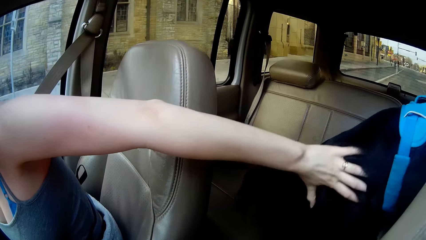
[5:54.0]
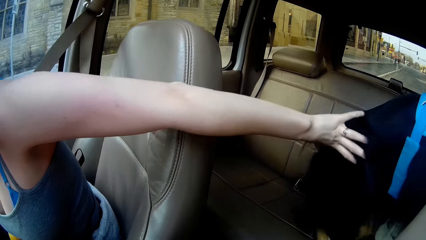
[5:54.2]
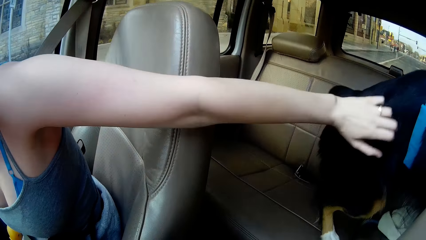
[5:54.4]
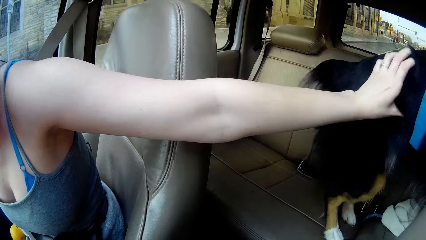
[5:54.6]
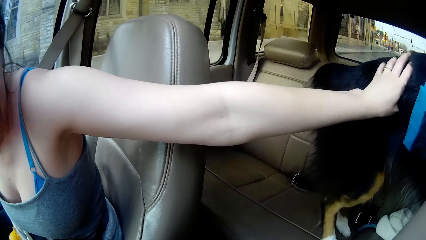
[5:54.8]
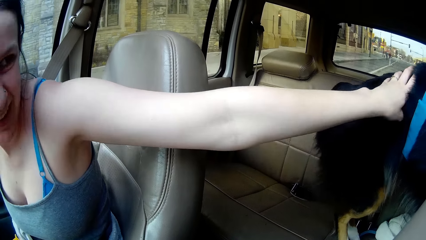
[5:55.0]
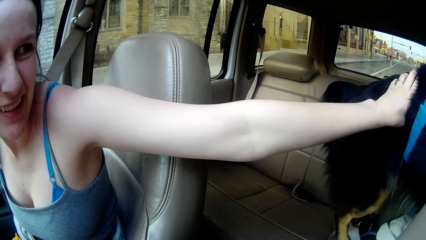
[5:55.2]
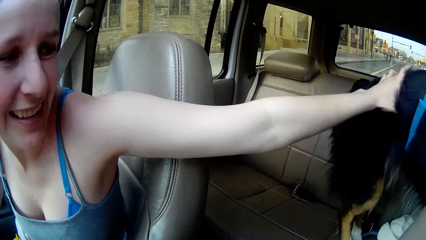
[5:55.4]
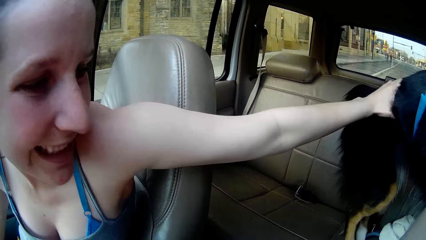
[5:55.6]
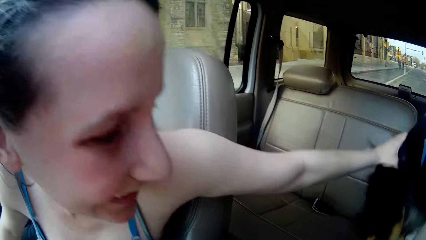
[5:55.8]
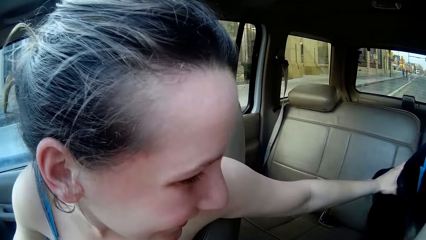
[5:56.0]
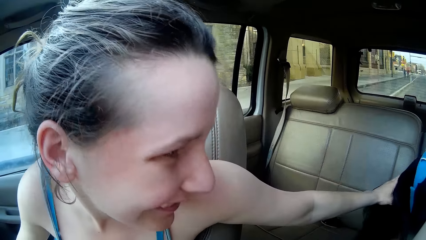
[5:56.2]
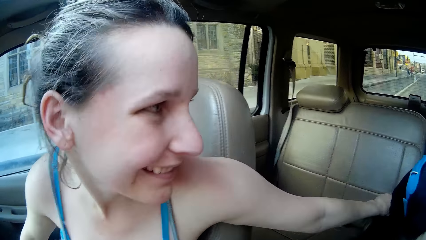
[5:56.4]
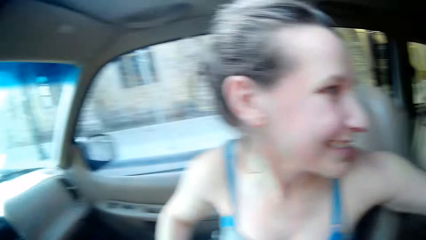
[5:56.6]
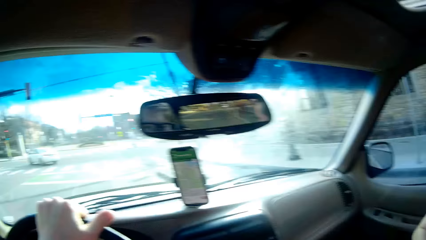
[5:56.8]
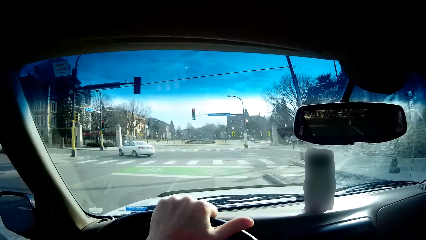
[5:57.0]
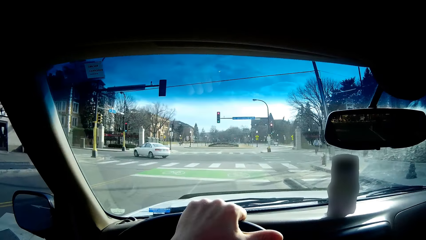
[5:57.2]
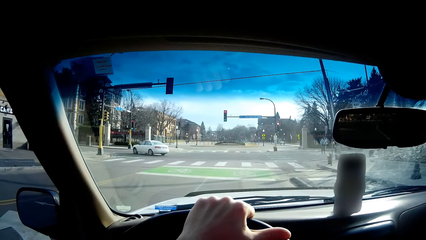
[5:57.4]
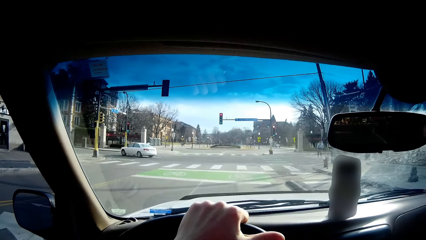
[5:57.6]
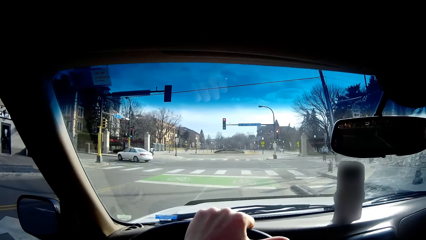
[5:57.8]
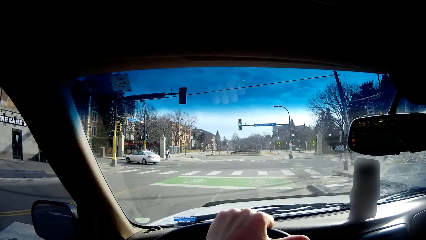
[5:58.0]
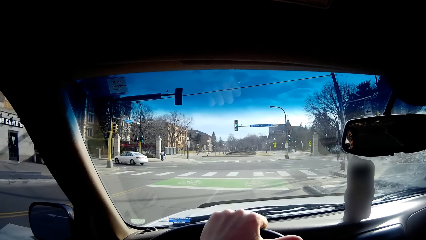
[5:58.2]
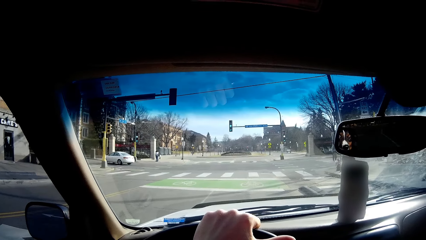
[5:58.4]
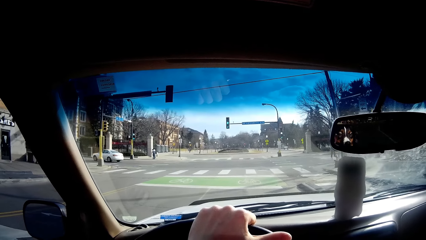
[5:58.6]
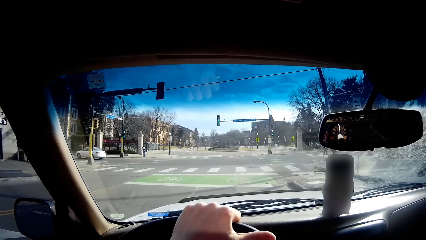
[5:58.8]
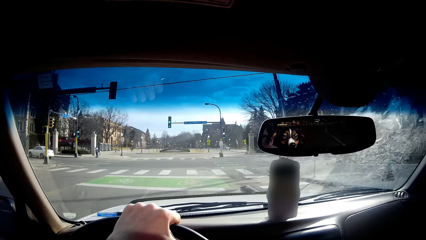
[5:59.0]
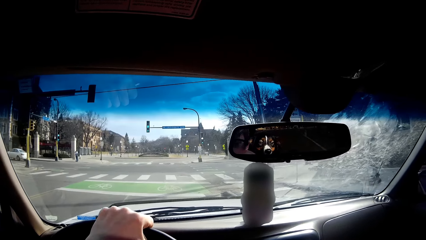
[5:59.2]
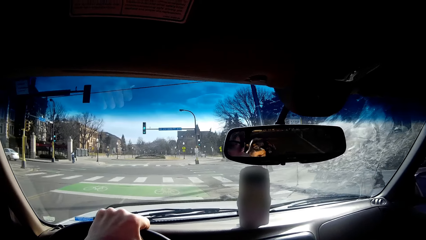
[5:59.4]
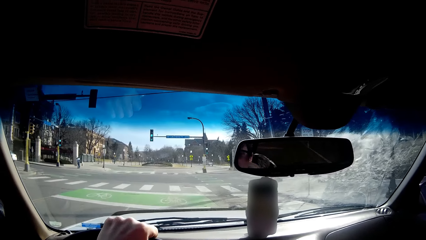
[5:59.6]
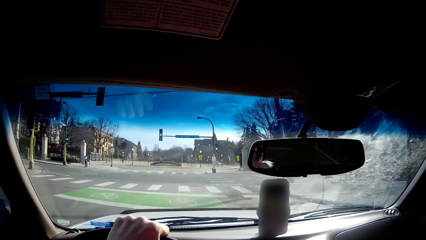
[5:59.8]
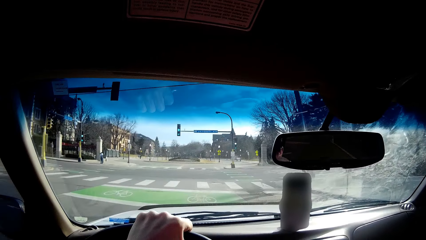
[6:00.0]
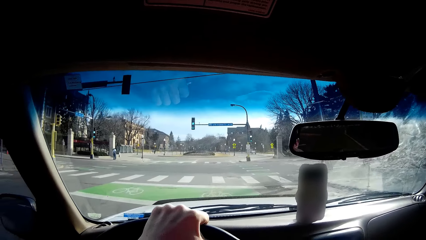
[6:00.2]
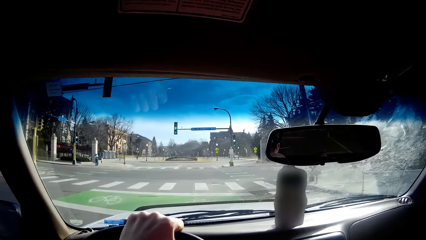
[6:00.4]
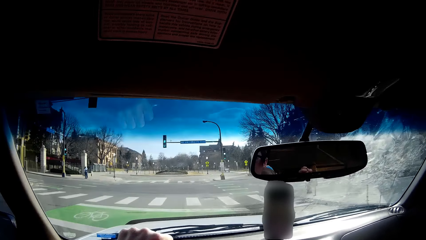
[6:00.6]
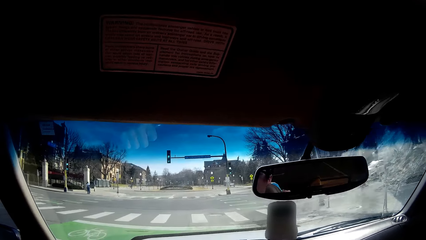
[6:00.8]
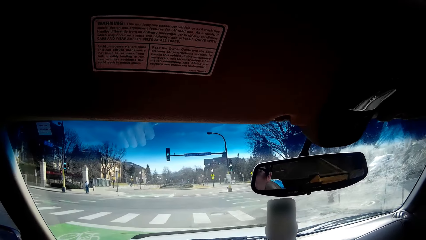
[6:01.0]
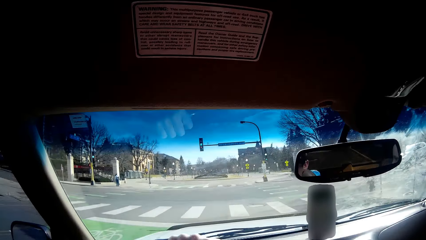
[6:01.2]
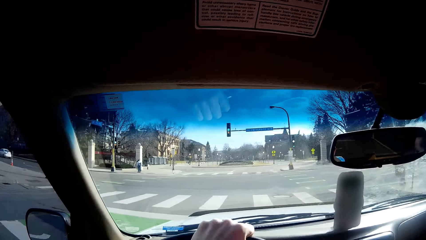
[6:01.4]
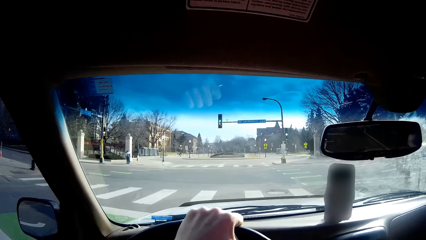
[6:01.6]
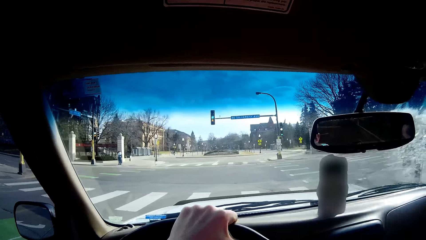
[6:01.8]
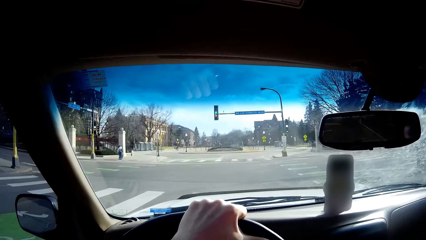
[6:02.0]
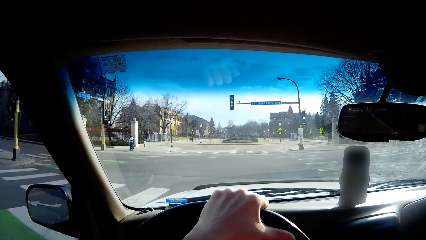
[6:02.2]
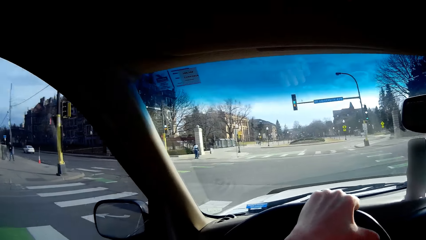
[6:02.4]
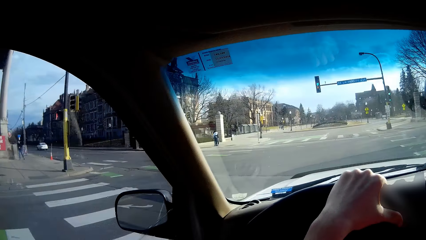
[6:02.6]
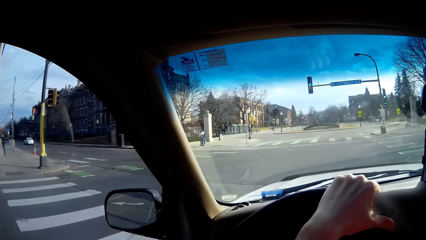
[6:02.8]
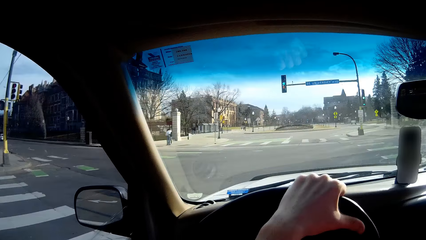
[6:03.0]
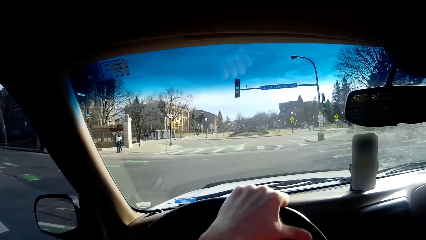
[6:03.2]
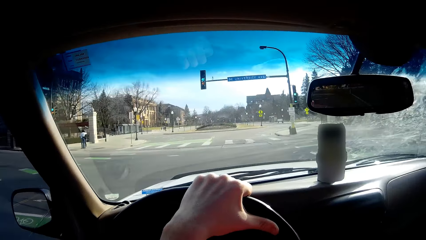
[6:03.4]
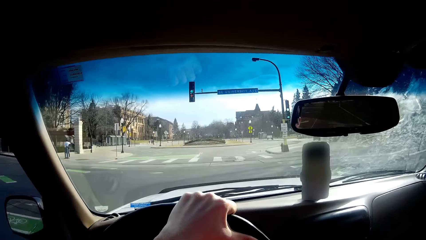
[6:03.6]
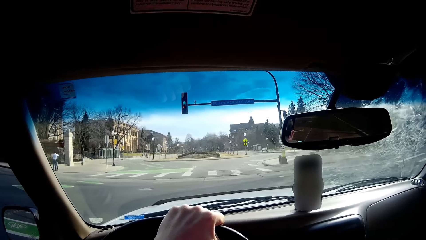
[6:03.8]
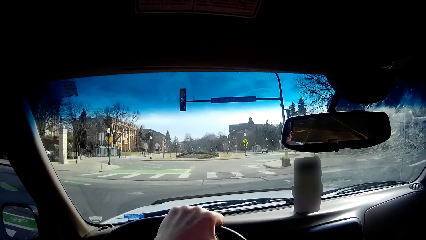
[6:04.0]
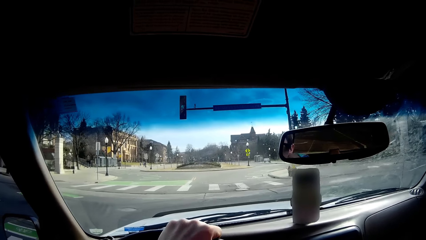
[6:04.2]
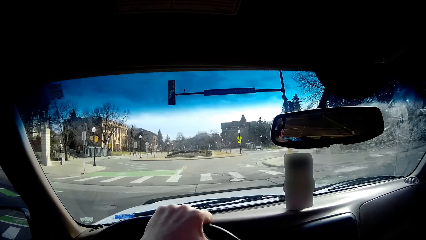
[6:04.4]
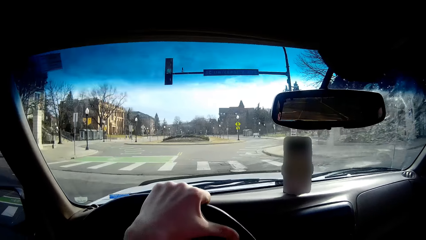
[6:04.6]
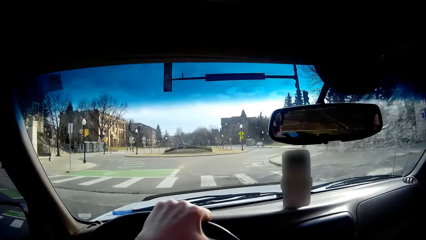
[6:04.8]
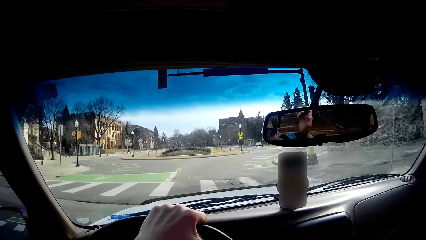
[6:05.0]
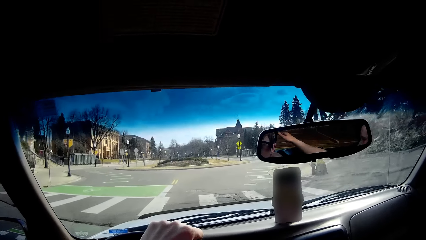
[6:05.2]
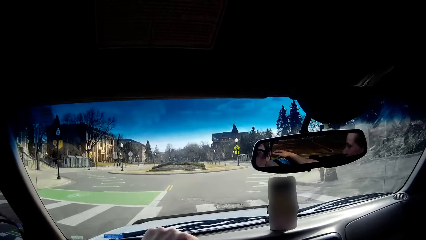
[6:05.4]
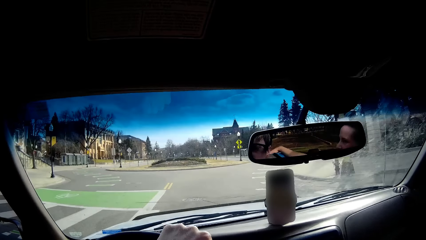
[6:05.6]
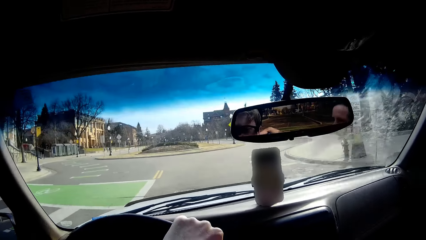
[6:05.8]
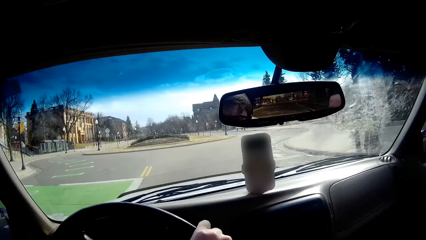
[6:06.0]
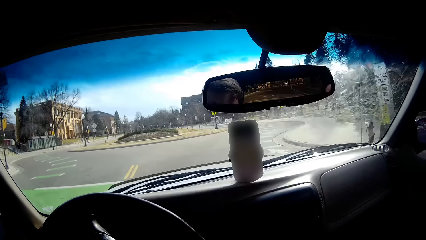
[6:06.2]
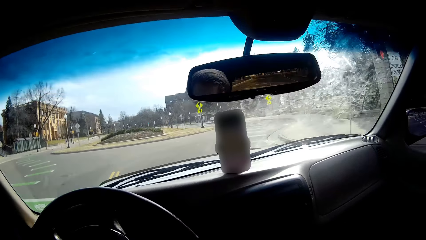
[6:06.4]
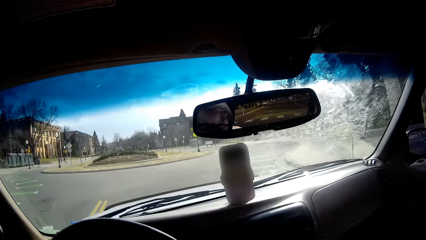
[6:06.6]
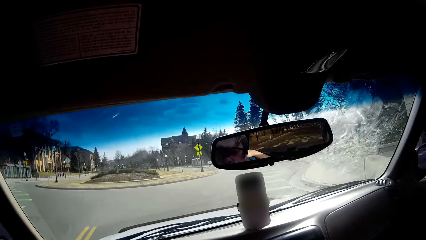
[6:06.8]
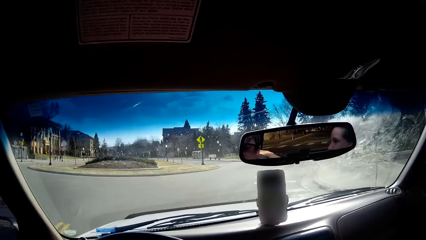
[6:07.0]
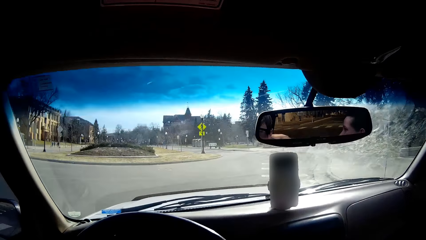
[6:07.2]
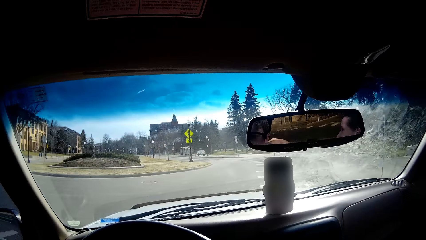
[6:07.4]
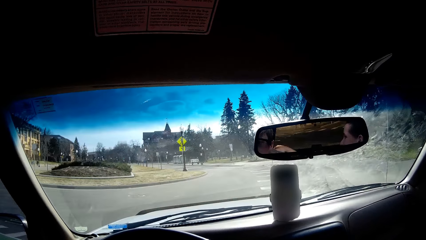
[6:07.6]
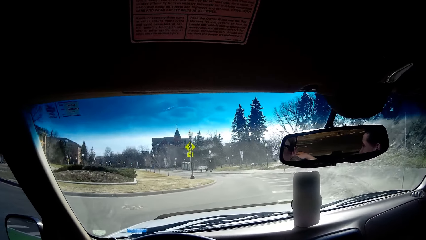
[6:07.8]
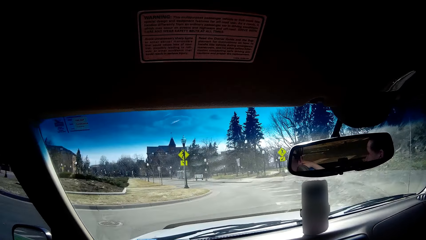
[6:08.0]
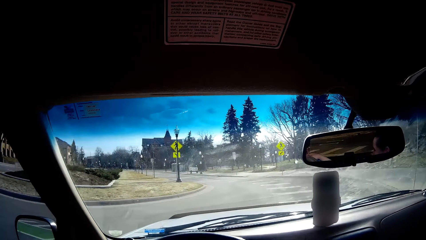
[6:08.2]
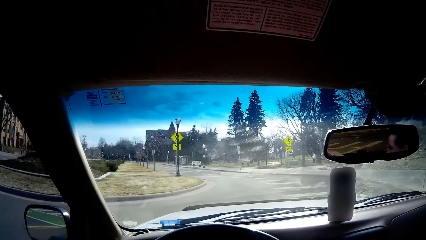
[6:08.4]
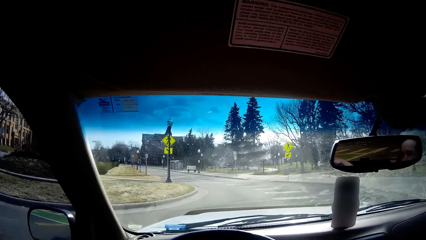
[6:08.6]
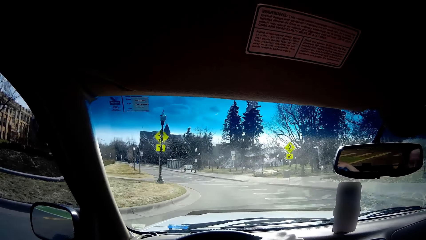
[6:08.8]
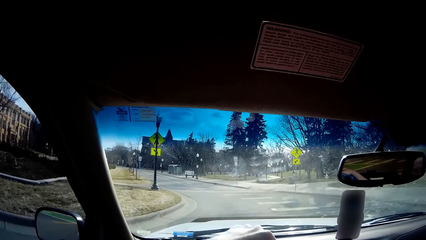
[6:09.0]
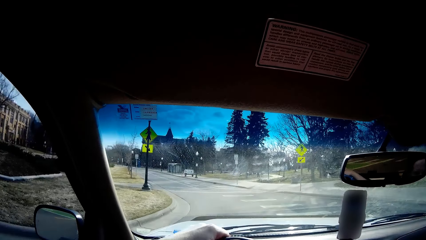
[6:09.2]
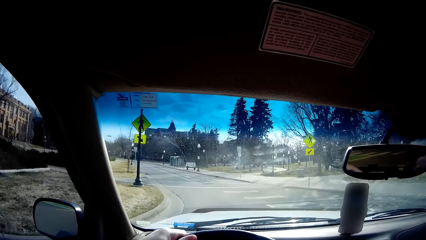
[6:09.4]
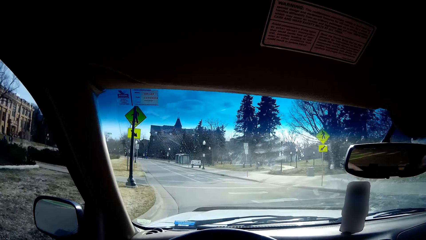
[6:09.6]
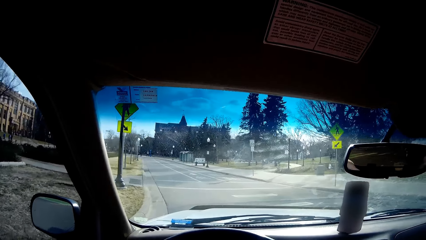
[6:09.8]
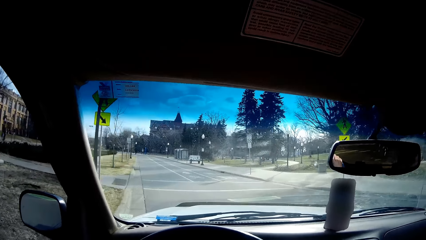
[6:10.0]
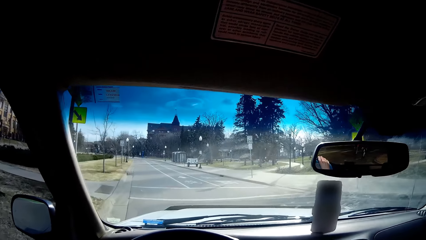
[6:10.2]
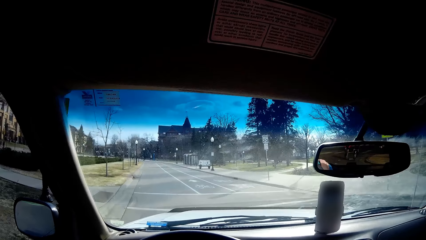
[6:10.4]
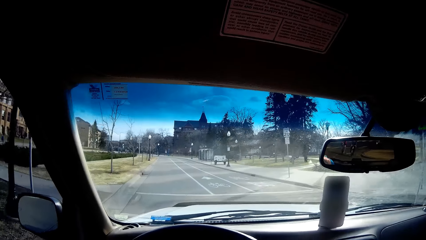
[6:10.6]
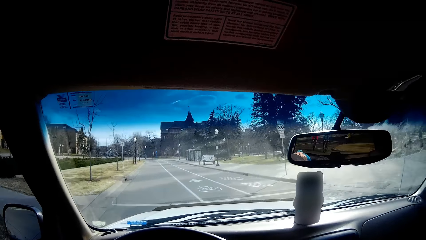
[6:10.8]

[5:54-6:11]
A person touches a dog in the car. The camera wearer looks around. They drive the car on the road.
